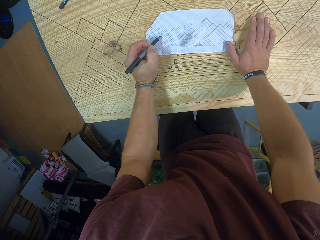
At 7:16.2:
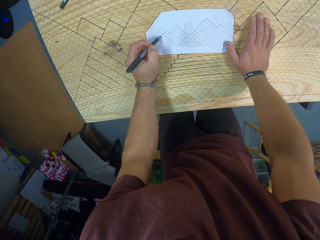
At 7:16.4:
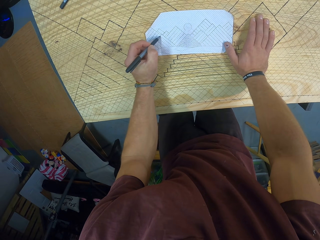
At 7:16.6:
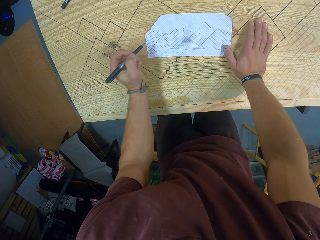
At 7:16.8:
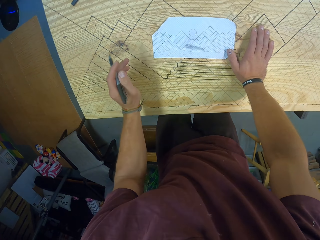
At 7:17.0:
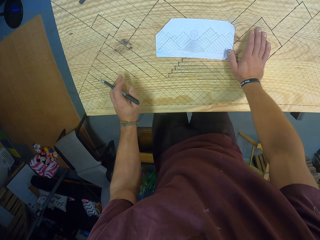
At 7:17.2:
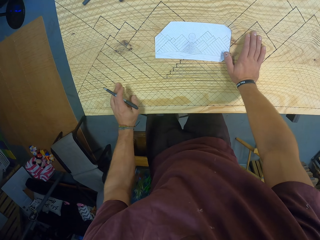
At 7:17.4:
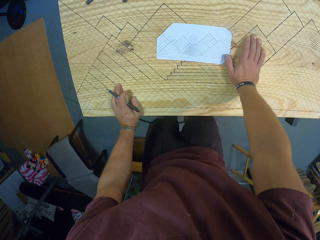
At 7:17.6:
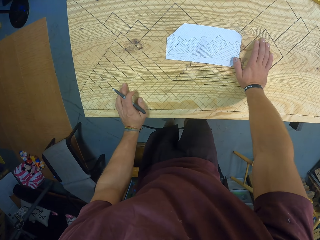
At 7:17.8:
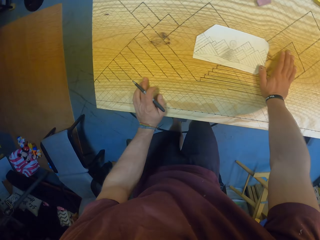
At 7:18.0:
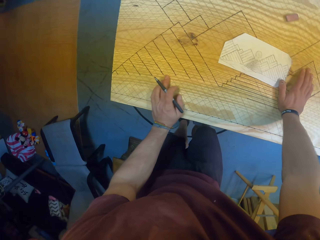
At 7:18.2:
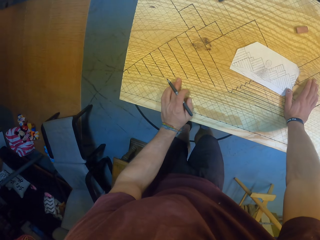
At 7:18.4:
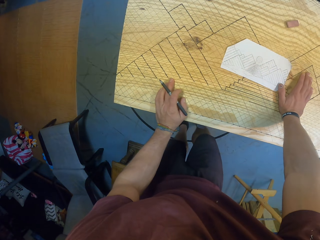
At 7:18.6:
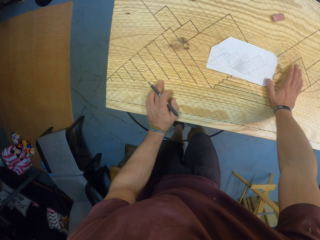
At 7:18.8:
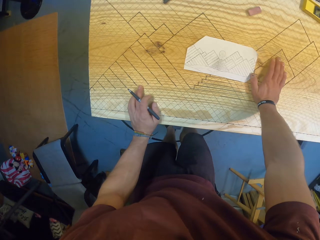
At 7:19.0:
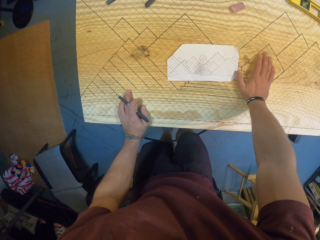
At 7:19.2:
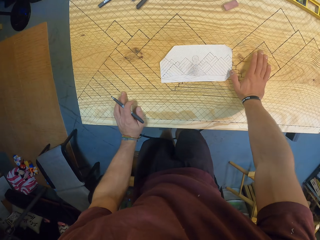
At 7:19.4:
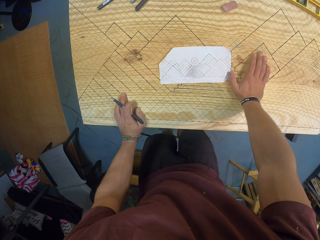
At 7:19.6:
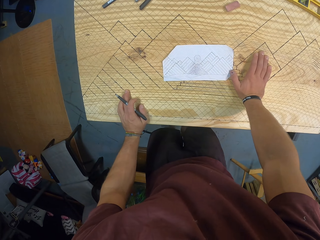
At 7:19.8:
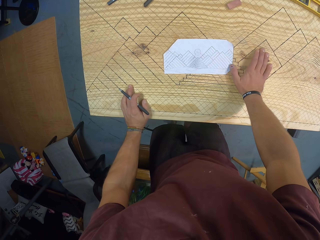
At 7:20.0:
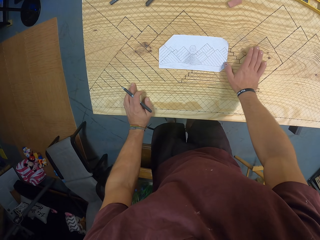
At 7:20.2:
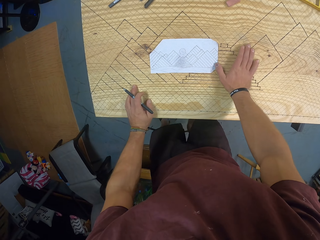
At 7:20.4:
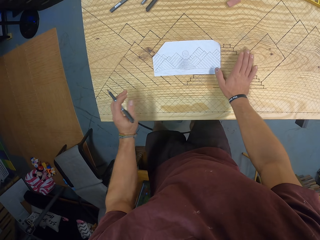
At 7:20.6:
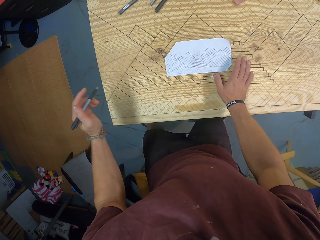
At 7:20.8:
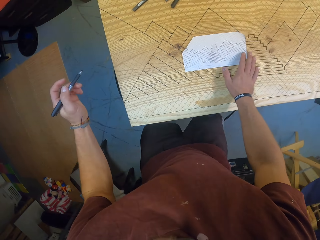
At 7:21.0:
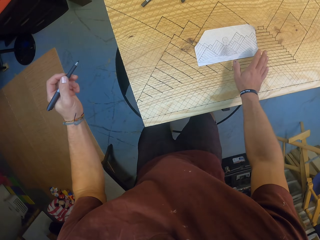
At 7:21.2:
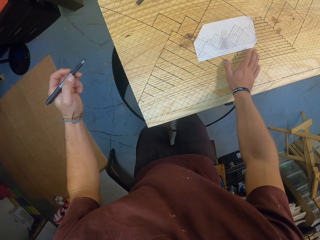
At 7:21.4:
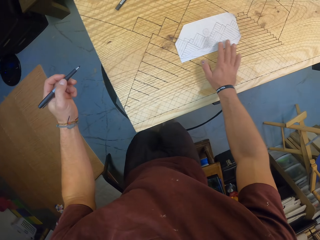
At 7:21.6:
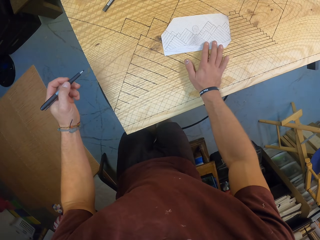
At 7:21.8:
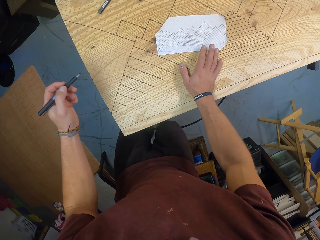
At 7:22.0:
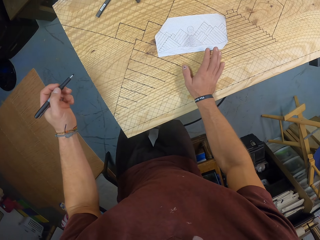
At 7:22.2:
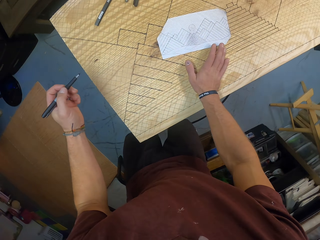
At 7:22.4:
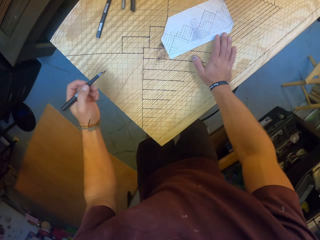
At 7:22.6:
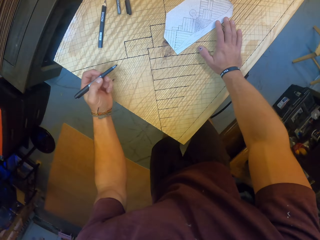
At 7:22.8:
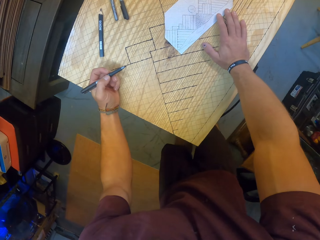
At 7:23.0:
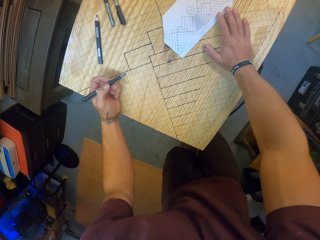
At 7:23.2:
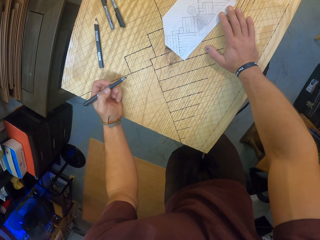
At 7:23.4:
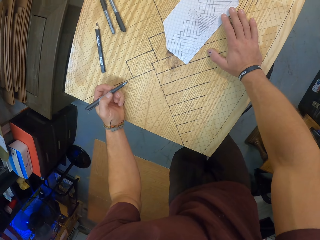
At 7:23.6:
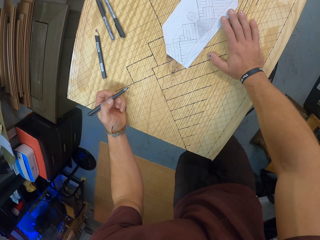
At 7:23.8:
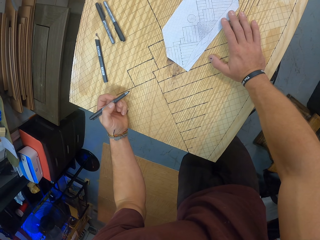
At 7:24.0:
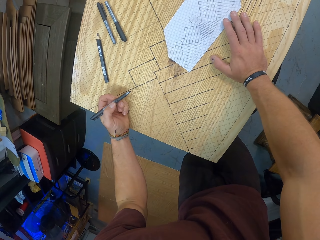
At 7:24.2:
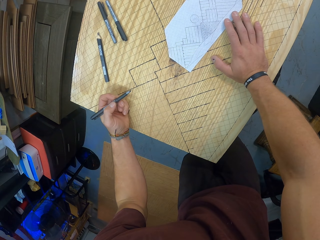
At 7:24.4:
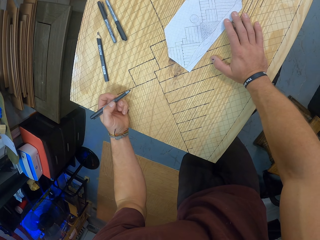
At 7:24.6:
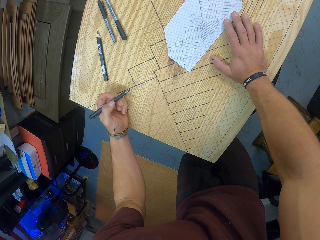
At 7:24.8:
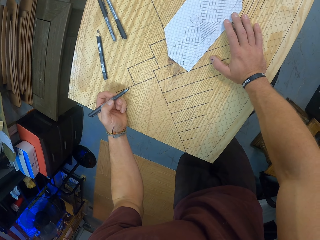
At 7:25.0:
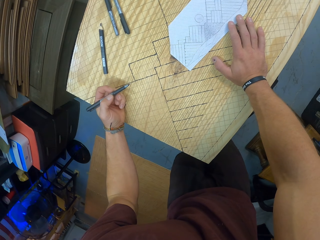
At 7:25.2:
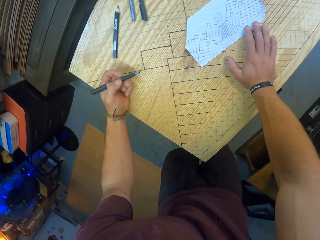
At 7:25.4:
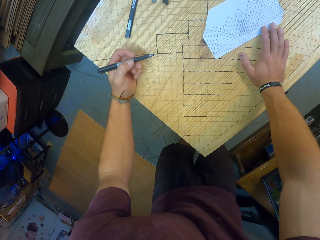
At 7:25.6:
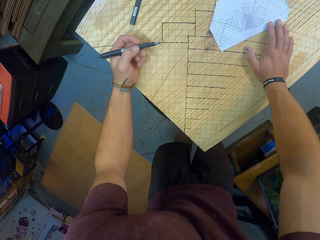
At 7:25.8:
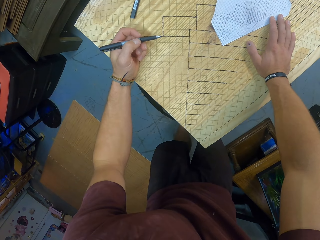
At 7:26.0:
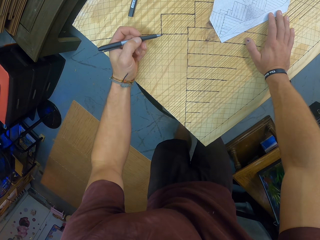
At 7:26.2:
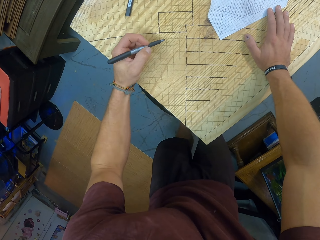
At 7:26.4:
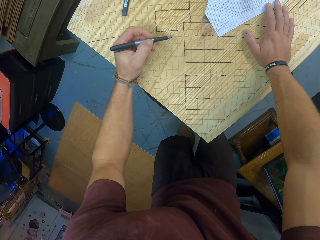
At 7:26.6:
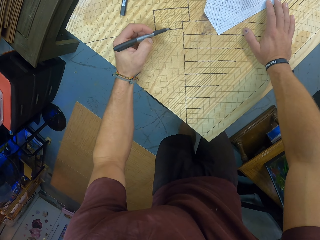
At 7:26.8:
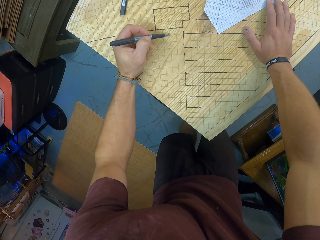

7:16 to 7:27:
The camera wearer puts a dot on the paper with the marker in his left hand.

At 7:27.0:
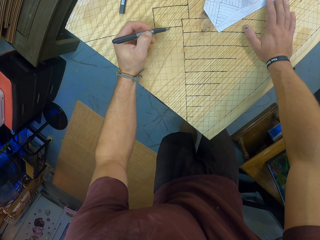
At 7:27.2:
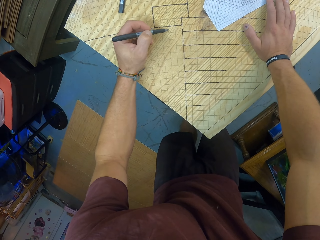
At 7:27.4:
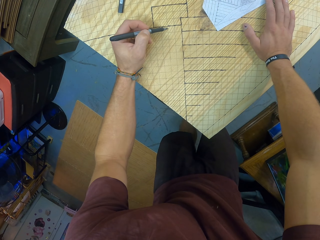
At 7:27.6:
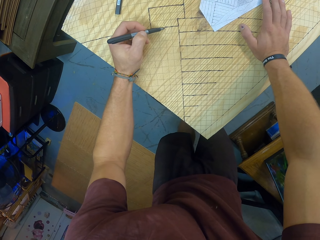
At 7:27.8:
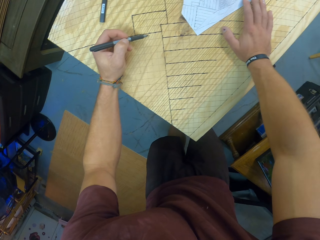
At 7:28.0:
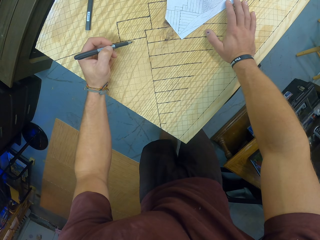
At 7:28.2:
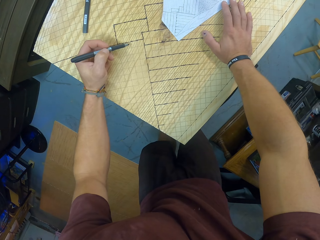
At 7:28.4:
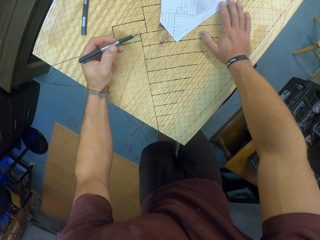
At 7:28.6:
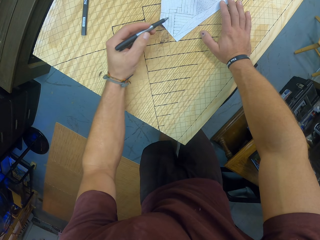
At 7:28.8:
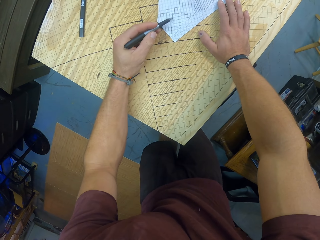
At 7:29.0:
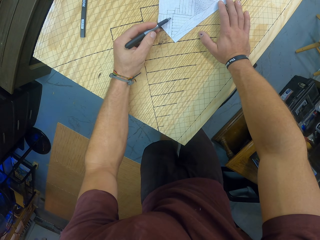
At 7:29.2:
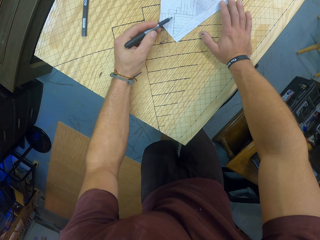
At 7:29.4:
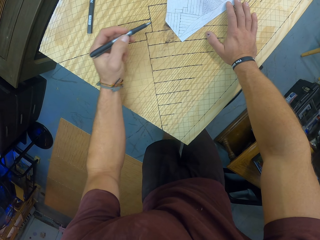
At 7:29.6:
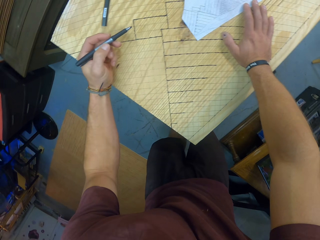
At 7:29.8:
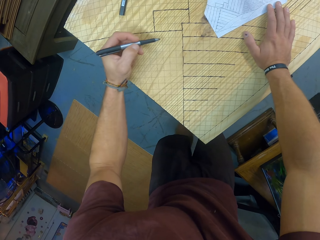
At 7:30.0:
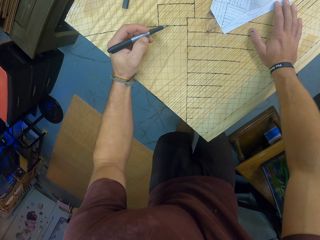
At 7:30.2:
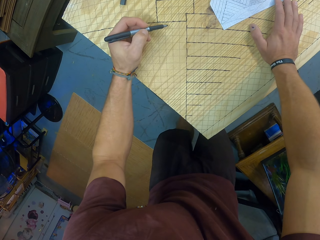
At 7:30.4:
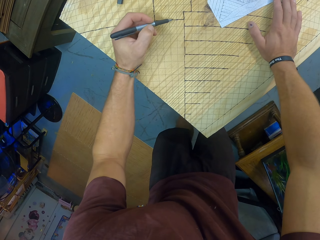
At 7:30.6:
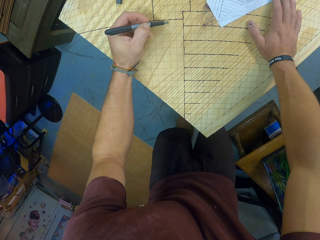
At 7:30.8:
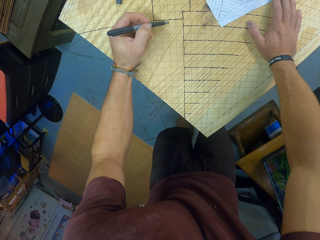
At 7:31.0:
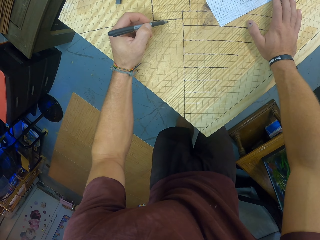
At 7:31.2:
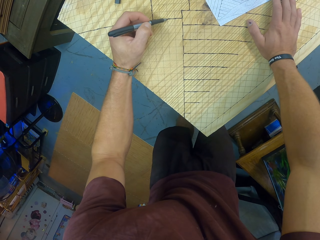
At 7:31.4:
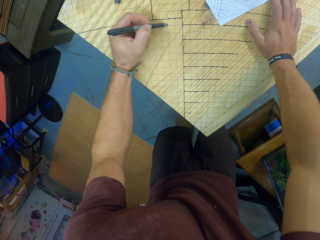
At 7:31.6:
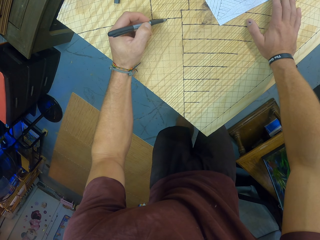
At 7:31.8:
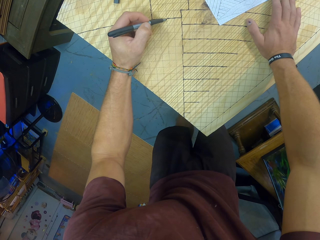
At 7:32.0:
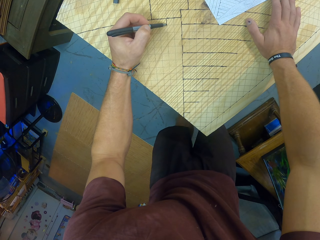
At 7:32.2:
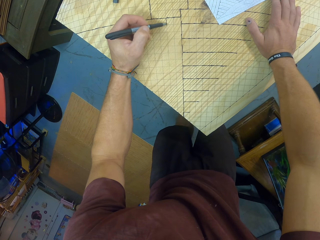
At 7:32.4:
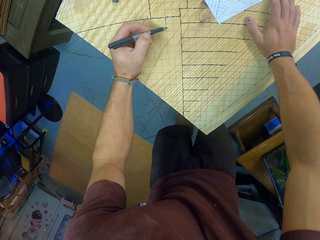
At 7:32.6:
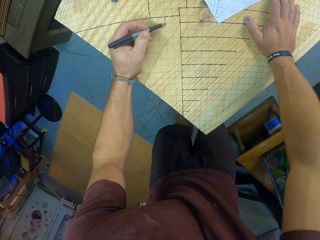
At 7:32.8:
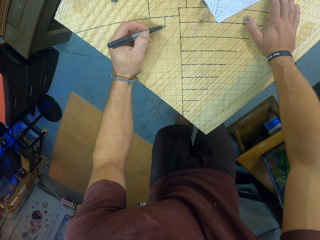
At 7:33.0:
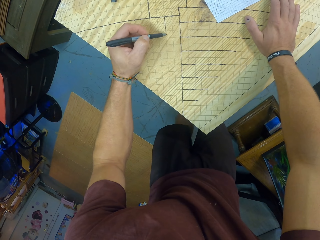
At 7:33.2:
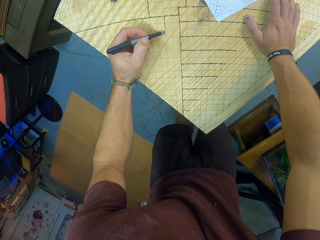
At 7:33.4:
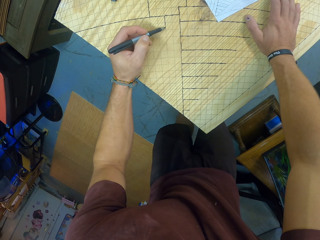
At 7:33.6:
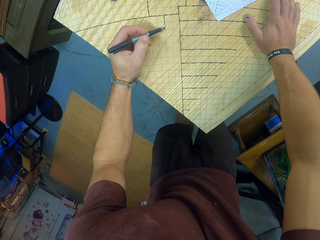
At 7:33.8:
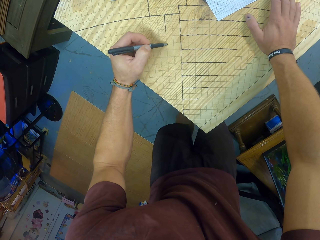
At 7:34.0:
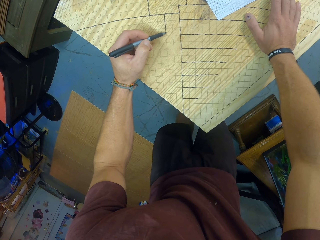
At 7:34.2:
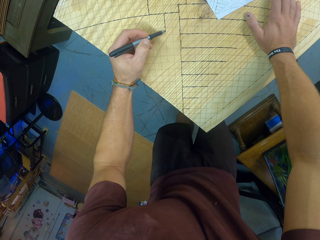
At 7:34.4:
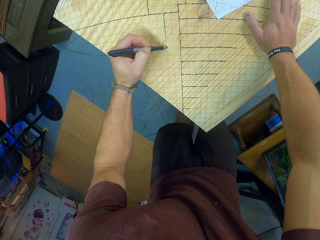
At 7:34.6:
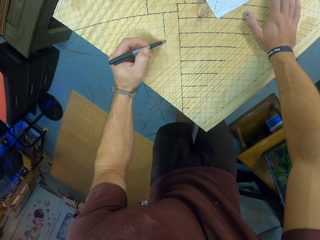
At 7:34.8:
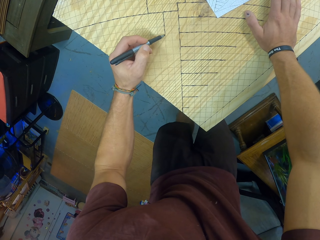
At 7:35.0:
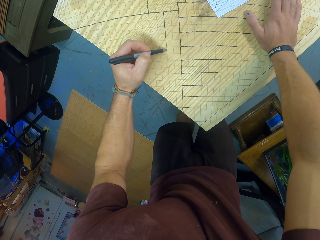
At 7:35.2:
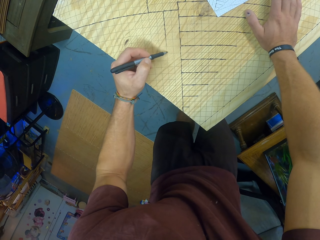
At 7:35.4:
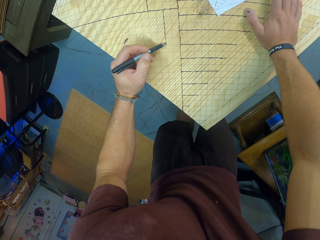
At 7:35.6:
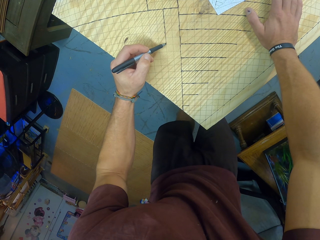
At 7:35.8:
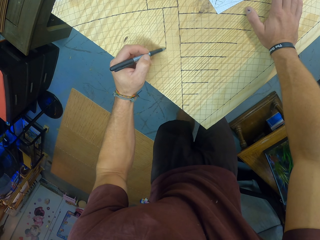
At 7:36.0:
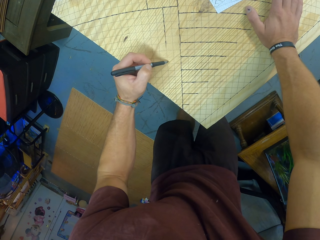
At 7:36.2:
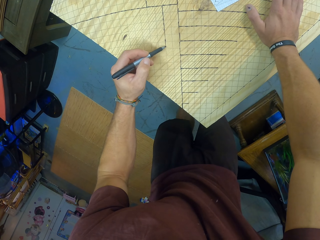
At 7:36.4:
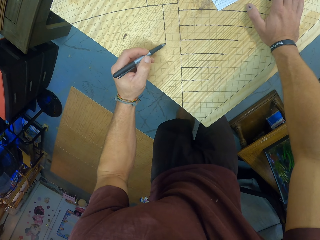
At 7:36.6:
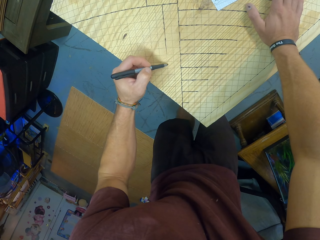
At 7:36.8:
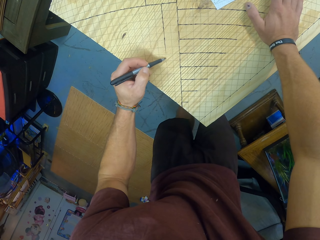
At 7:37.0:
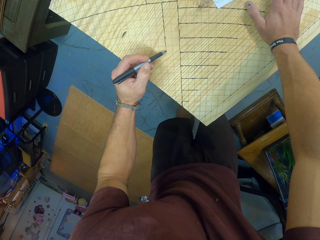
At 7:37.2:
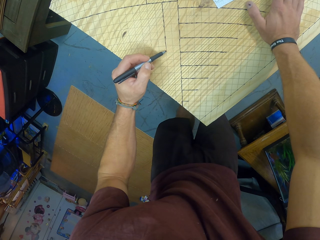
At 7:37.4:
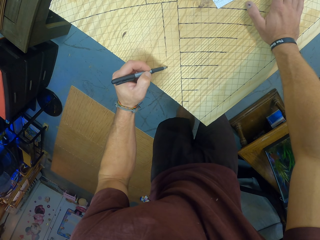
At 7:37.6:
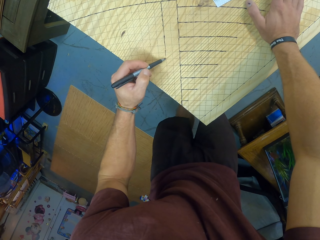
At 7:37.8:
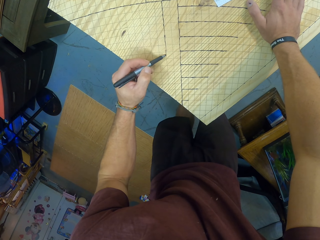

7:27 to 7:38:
The camera wearer paints some lines on the board with the marker in his left hand.
